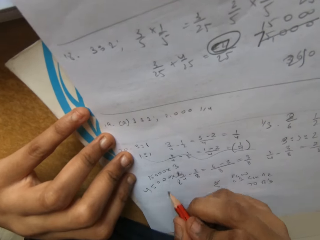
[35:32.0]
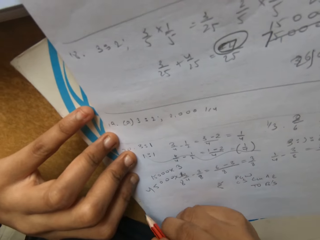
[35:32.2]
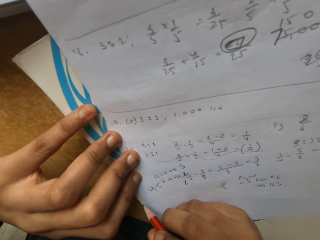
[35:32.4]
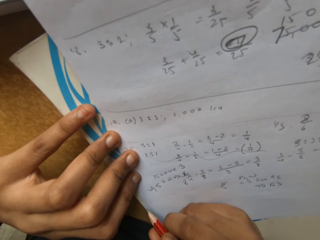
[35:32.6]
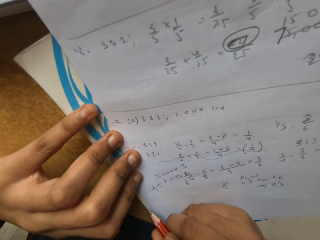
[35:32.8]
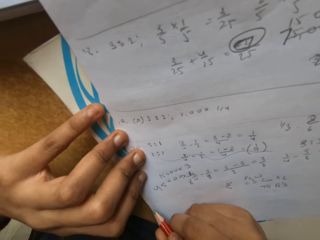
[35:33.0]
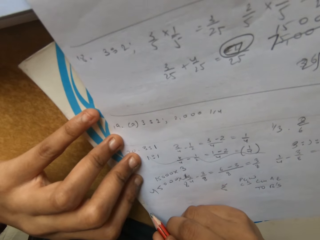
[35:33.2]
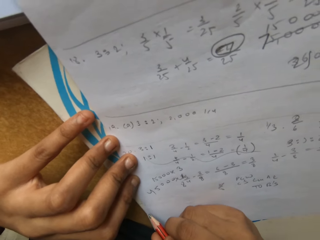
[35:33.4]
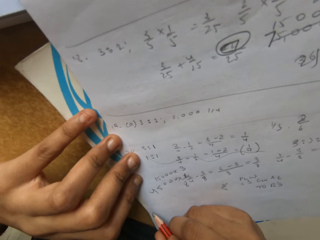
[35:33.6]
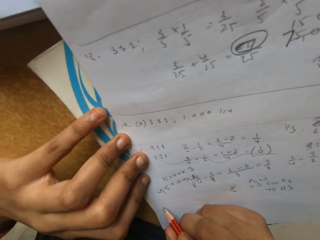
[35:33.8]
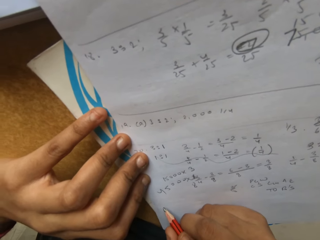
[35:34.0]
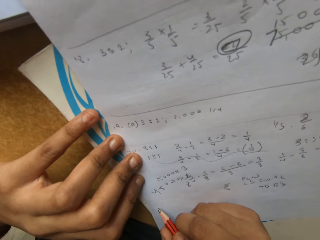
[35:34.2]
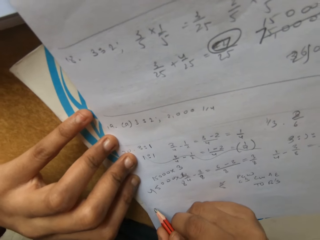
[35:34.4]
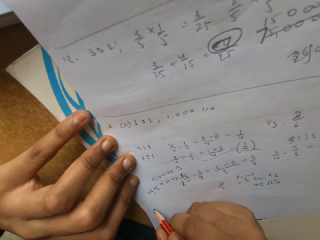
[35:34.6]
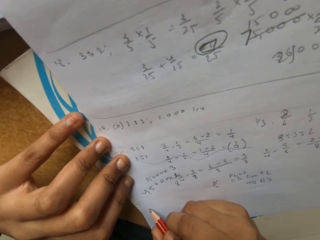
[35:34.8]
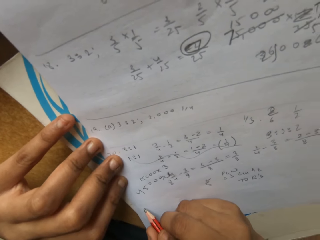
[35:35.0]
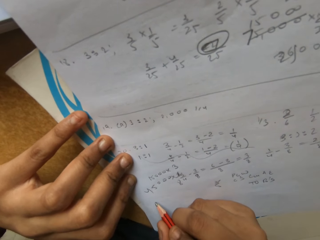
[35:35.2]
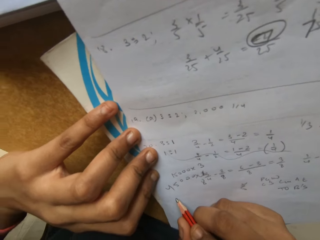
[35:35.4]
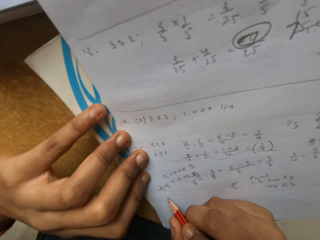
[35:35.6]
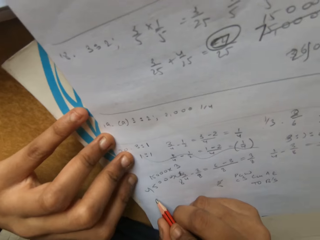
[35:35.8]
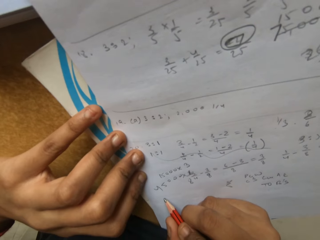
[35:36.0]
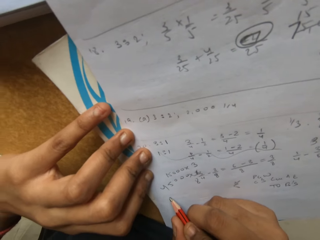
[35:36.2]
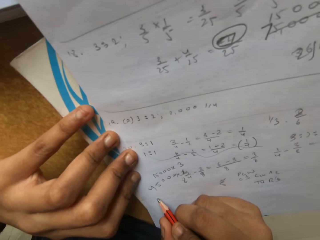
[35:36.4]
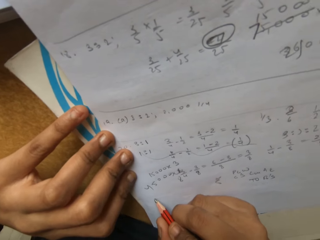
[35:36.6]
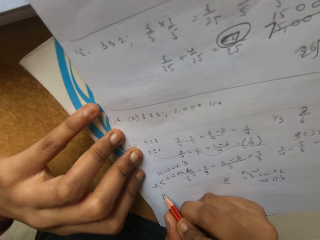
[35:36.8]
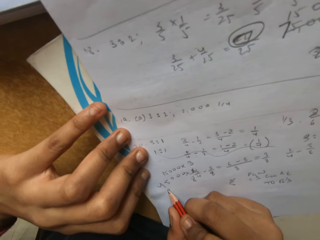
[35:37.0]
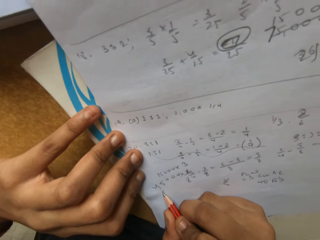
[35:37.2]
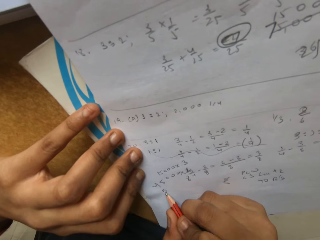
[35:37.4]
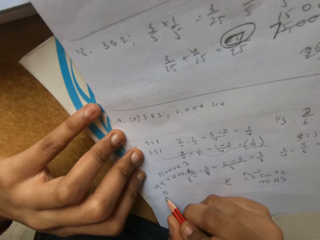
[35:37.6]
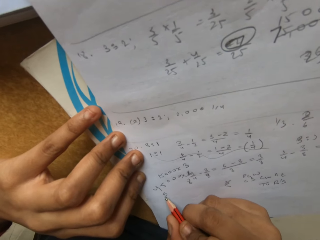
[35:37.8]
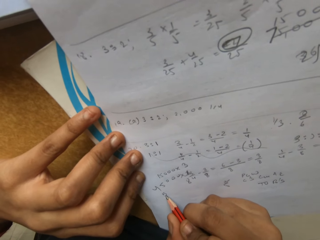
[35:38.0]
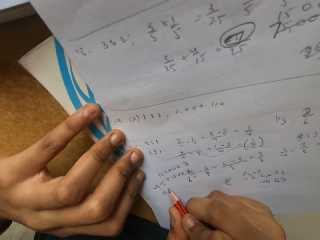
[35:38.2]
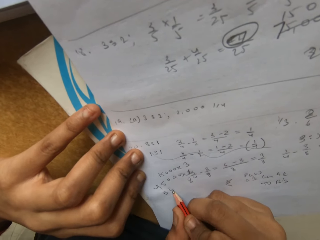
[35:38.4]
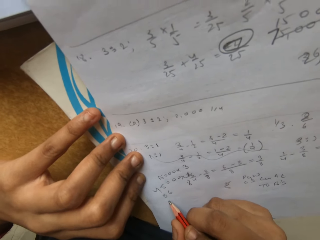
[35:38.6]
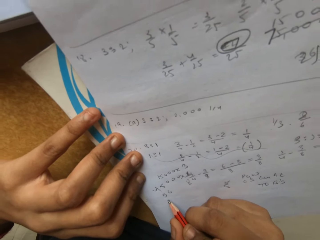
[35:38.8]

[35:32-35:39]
The camera wearer sings.

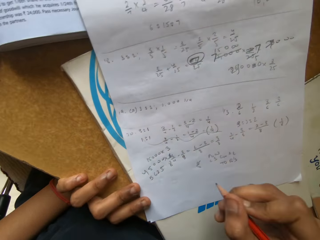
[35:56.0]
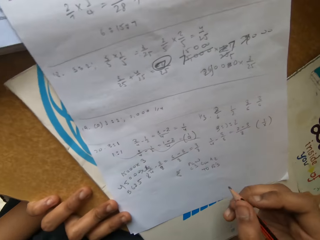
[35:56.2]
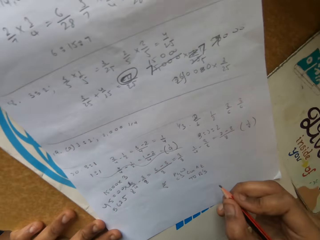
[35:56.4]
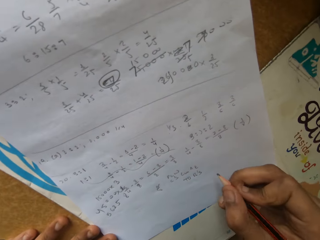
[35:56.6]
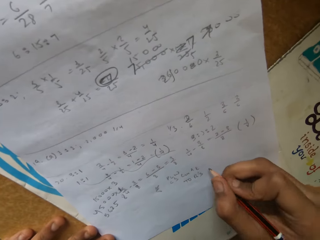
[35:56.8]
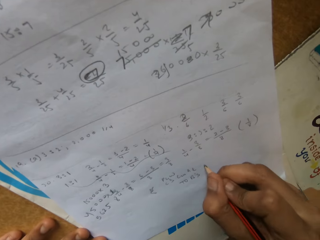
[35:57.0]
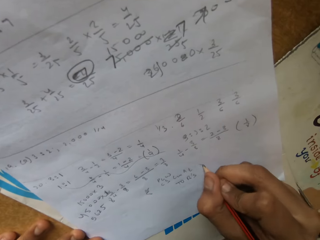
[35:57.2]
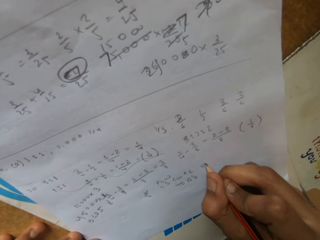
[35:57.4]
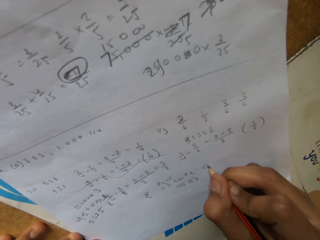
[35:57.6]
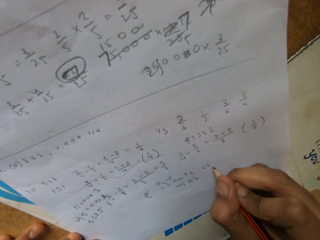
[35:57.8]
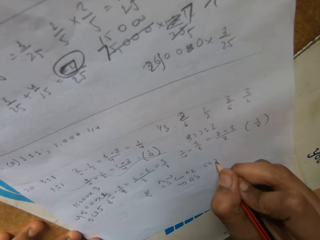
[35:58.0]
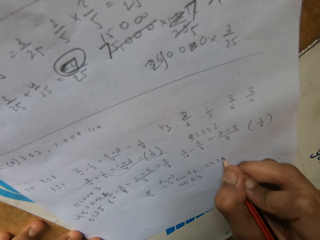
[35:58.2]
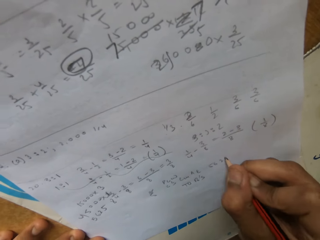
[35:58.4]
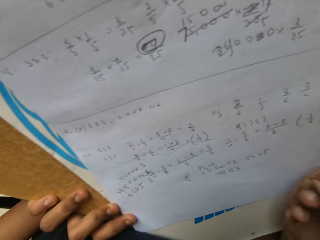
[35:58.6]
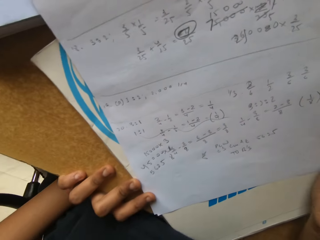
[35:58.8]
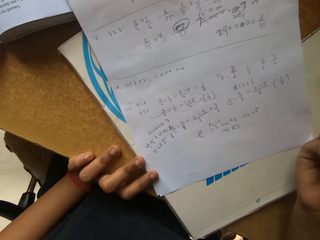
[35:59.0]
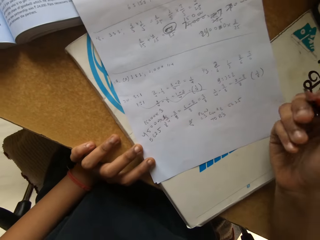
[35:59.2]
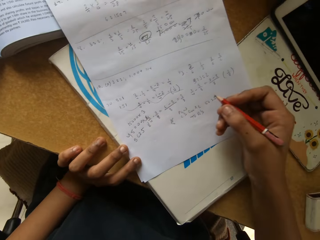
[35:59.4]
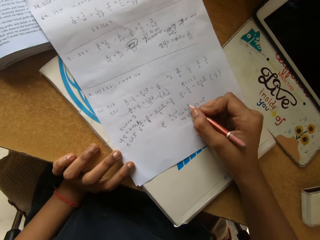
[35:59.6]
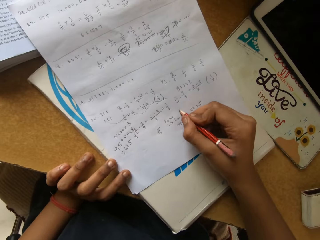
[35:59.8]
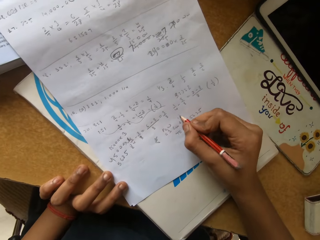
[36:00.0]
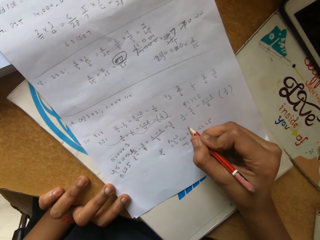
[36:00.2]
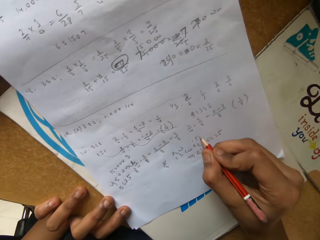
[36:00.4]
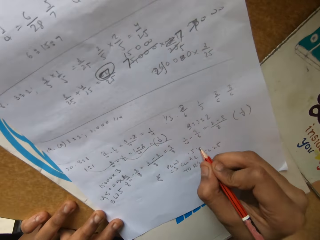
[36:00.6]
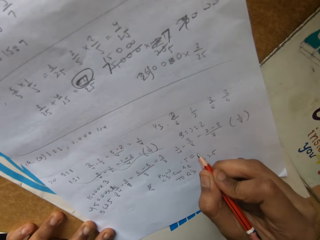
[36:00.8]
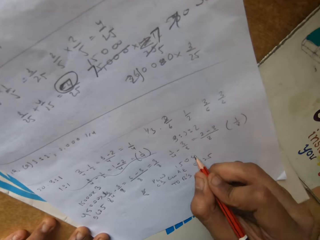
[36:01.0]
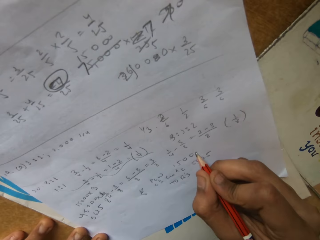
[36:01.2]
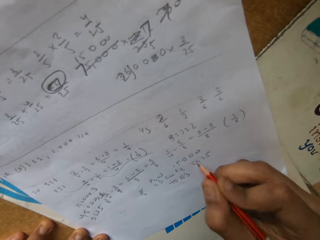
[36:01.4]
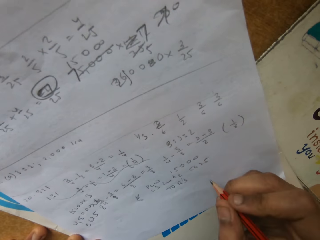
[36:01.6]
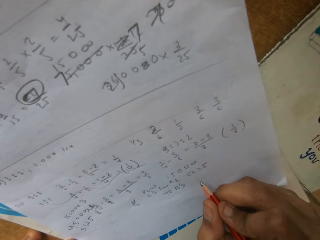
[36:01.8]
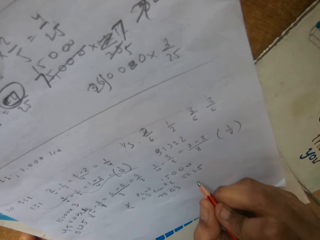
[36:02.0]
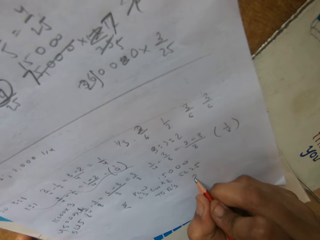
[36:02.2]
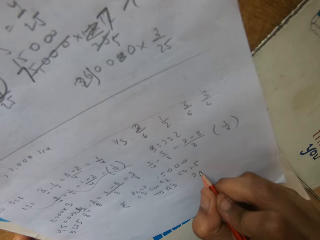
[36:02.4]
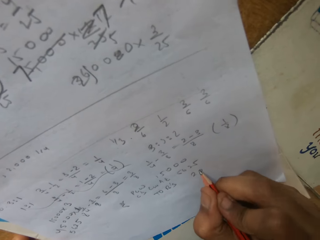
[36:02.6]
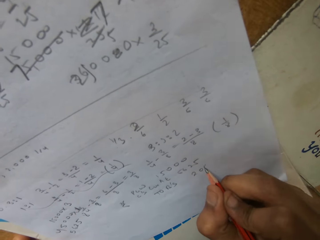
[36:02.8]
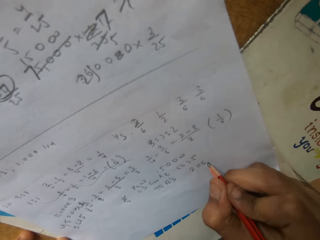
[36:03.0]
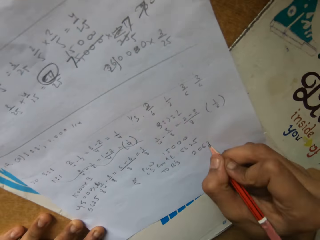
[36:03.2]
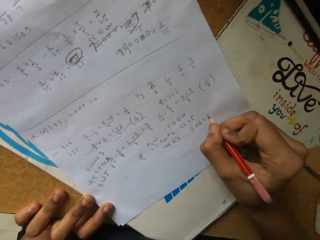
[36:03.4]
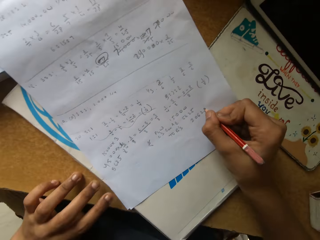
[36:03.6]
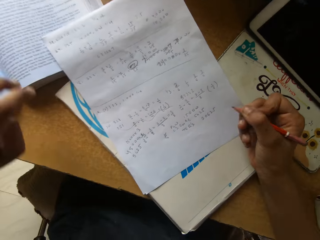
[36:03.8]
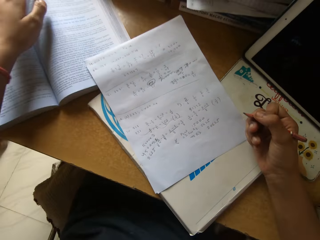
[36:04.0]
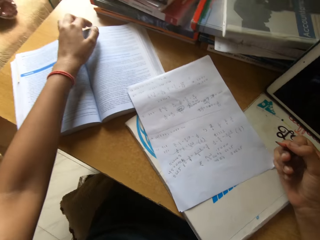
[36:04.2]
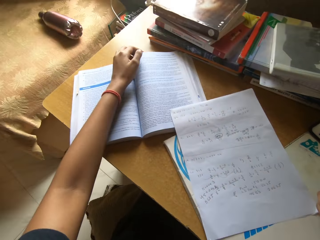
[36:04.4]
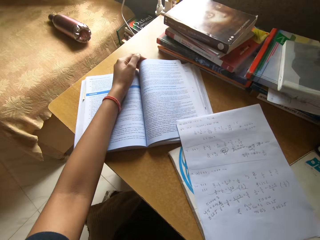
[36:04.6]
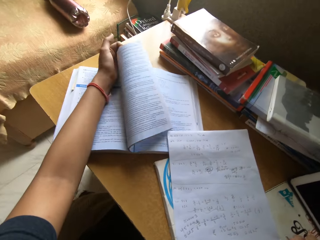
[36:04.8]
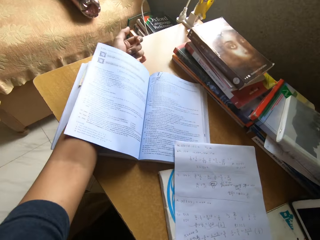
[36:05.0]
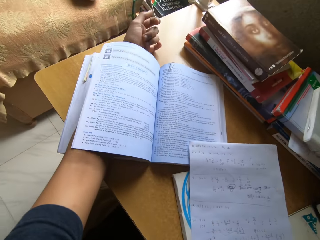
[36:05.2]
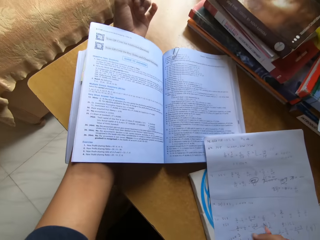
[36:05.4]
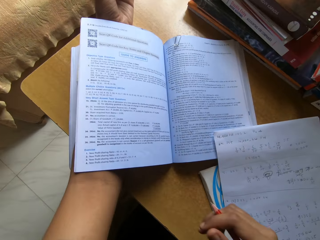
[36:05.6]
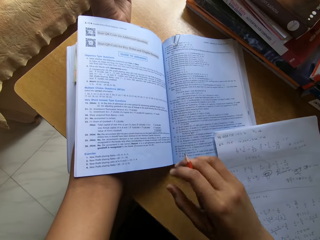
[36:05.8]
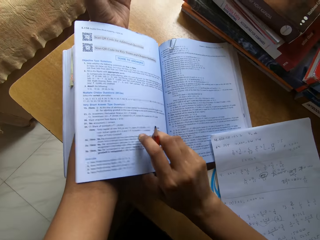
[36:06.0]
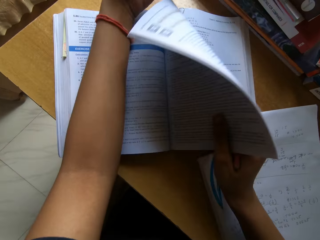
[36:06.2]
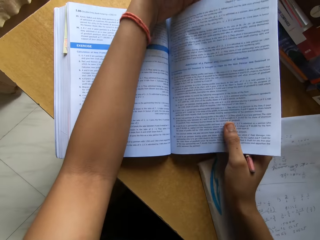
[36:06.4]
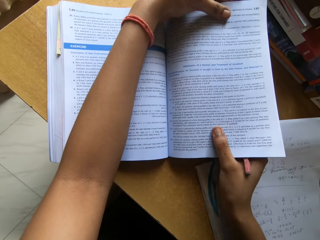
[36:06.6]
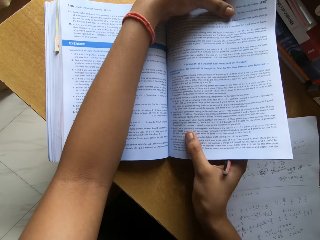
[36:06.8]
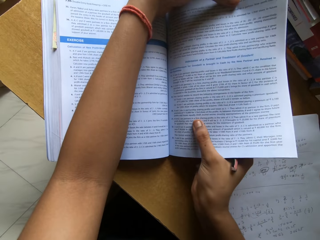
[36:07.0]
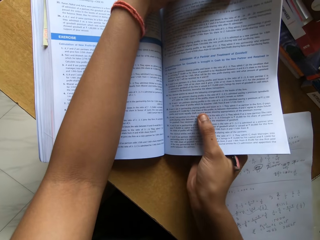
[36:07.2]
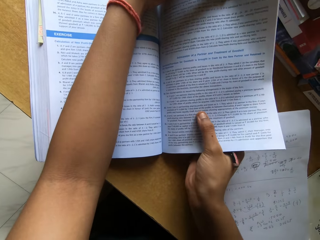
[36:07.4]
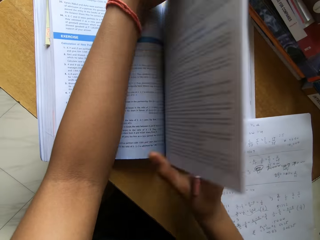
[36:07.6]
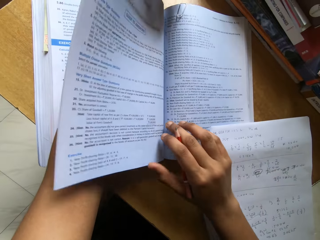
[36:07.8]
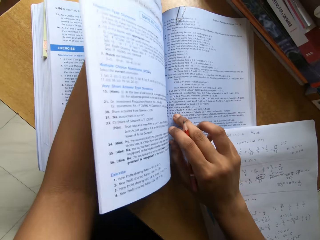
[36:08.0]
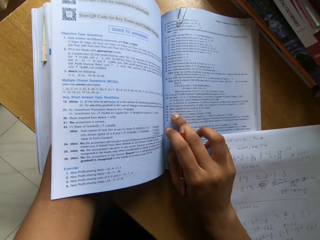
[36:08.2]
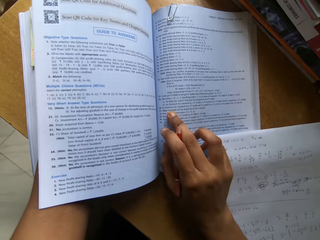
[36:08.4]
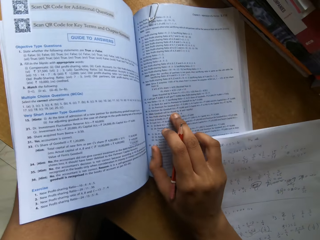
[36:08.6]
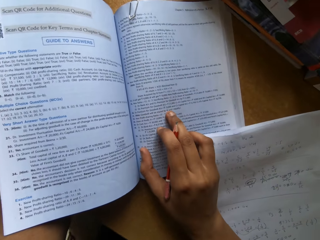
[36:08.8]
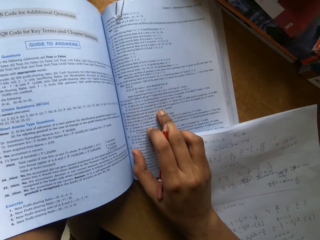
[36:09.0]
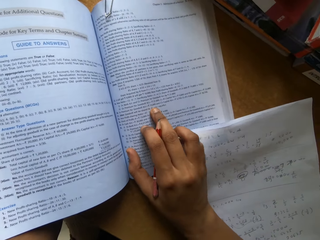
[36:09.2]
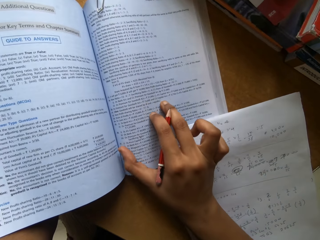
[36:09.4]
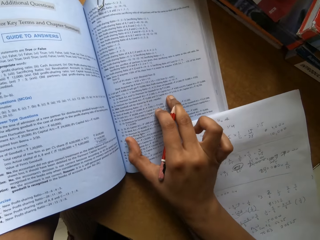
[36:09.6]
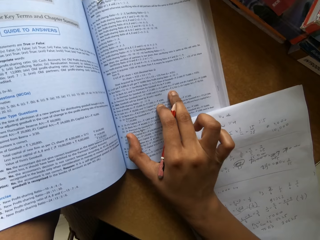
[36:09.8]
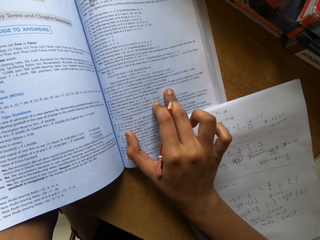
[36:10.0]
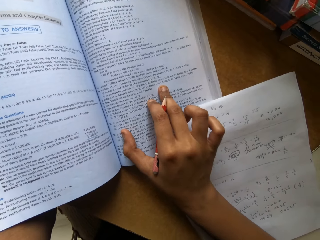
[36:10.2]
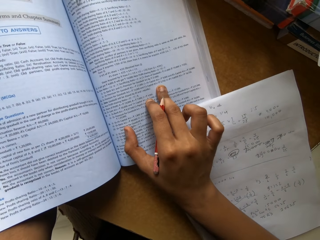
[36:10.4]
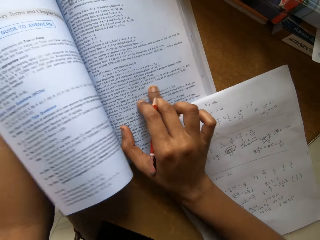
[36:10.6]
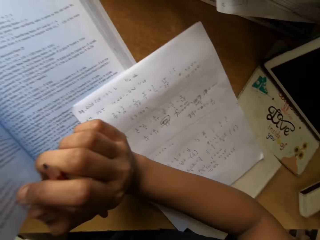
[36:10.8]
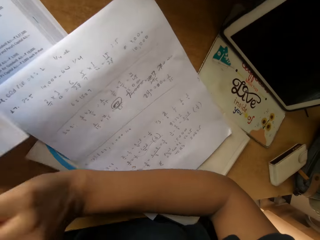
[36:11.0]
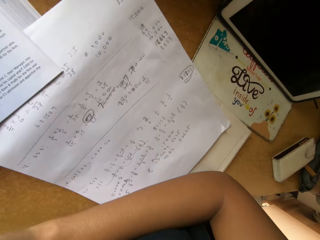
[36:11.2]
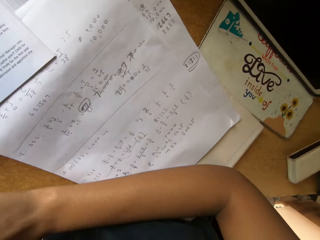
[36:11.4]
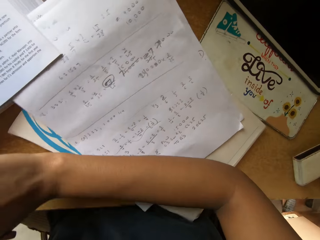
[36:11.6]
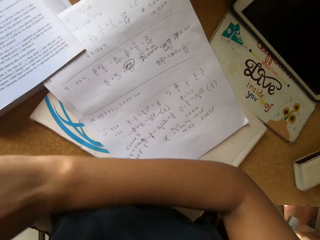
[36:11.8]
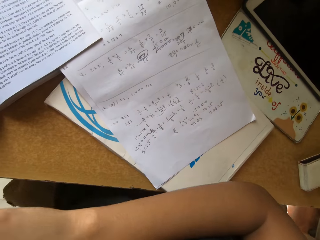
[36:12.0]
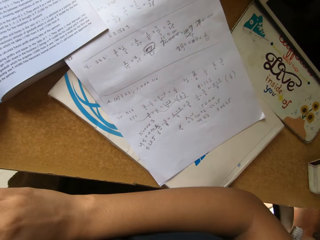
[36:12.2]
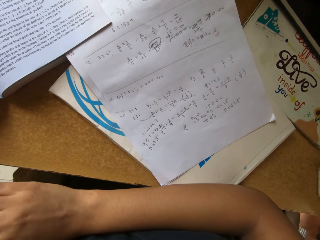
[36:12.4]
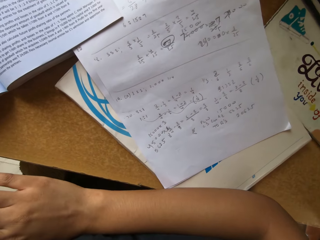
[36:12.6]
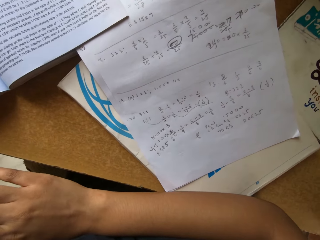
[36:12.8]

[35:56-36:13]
The camera wearer writes on a piece of paper. They open the book. They touch the book.
